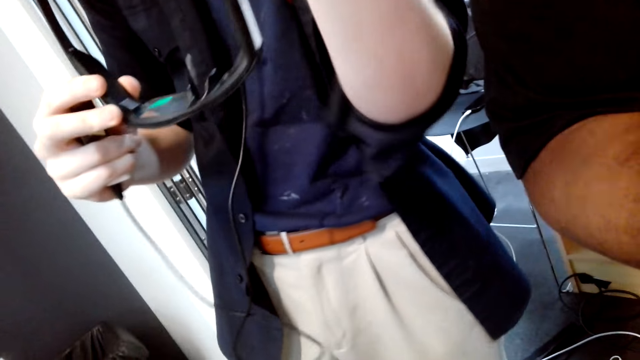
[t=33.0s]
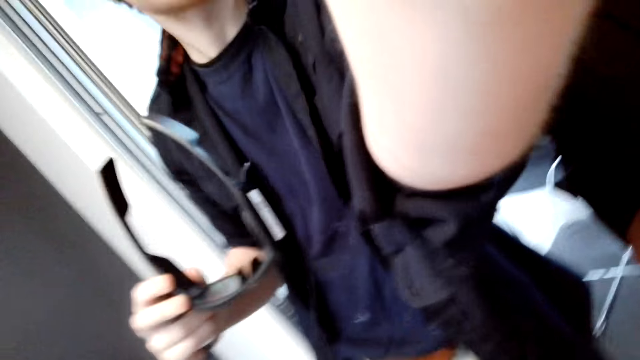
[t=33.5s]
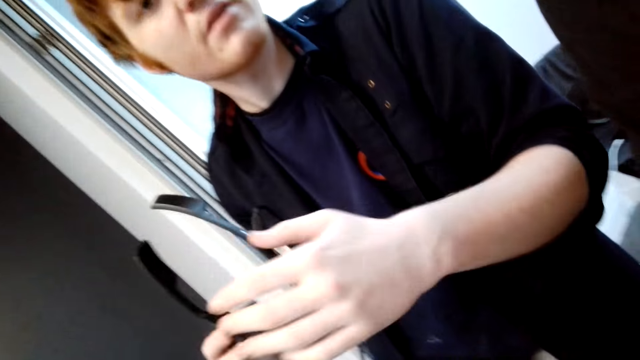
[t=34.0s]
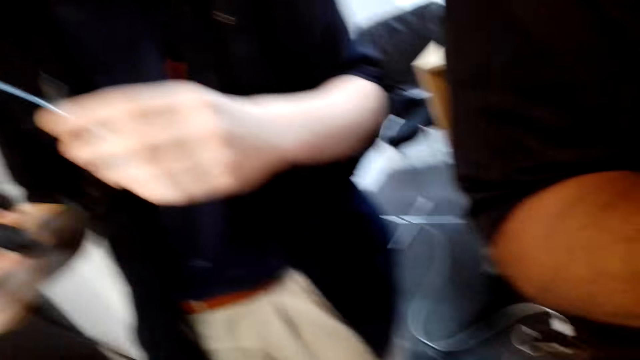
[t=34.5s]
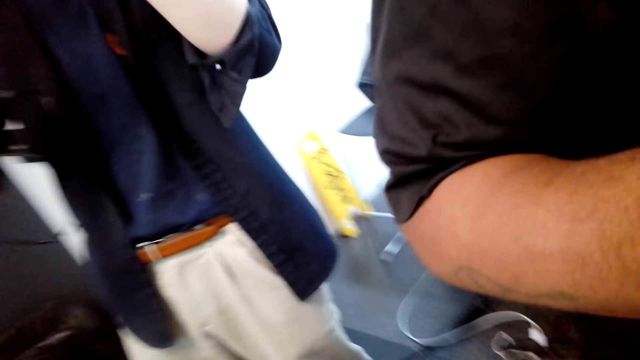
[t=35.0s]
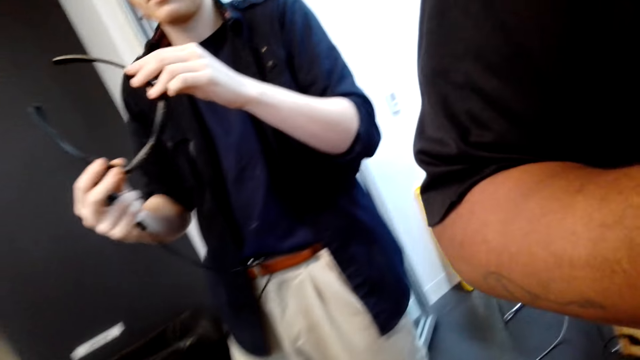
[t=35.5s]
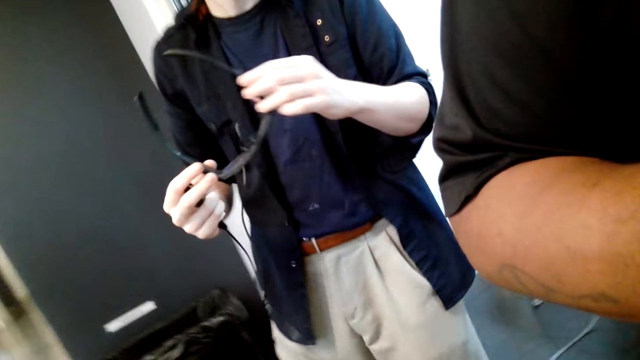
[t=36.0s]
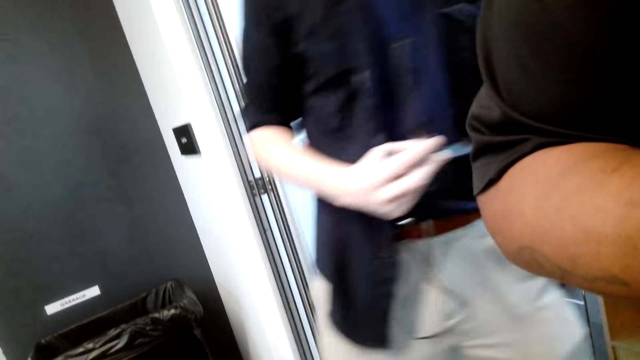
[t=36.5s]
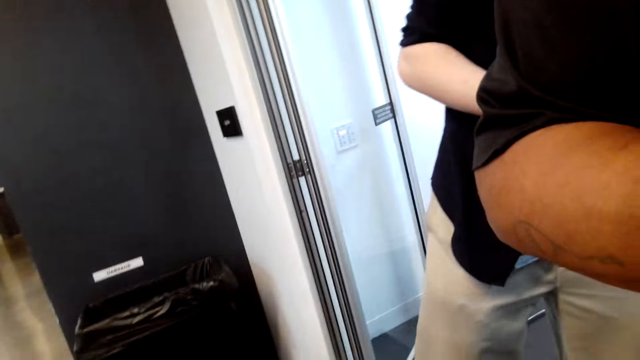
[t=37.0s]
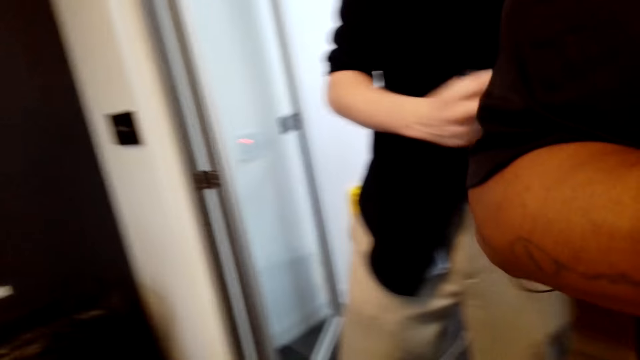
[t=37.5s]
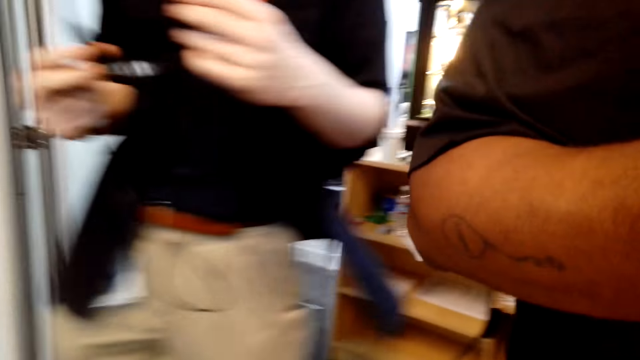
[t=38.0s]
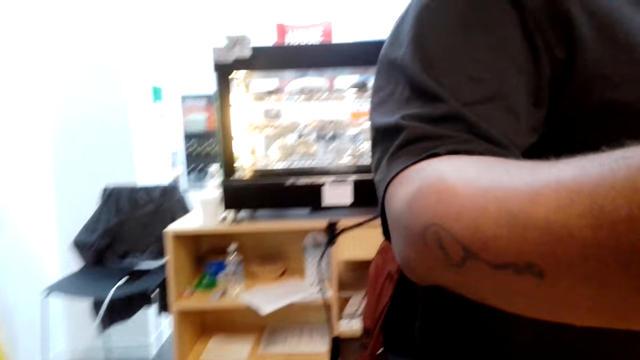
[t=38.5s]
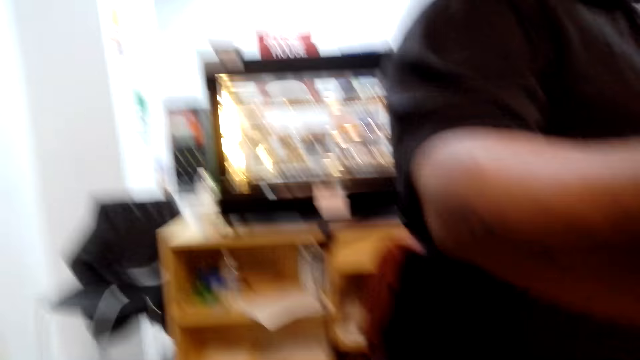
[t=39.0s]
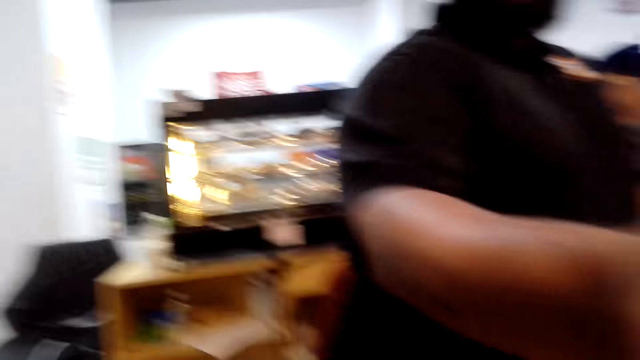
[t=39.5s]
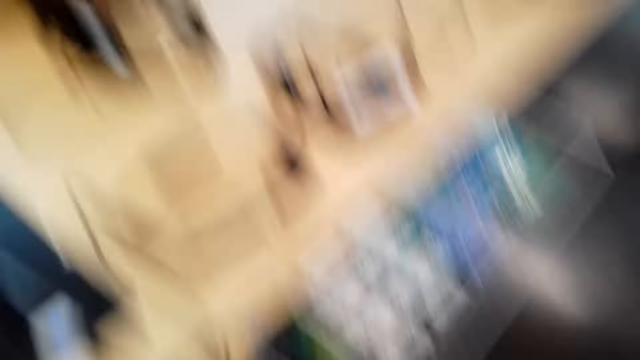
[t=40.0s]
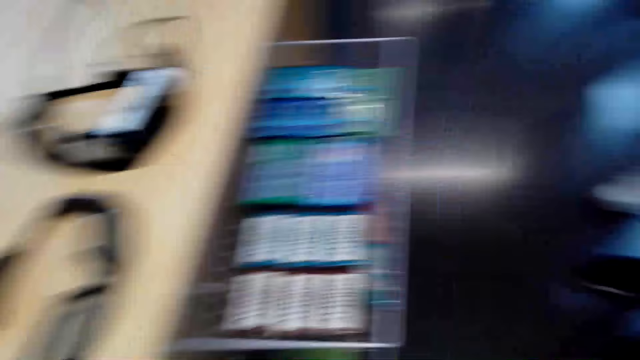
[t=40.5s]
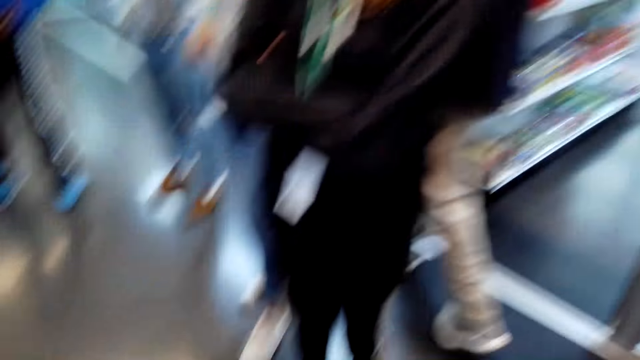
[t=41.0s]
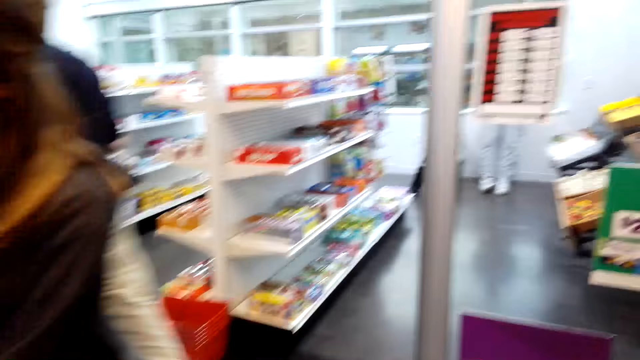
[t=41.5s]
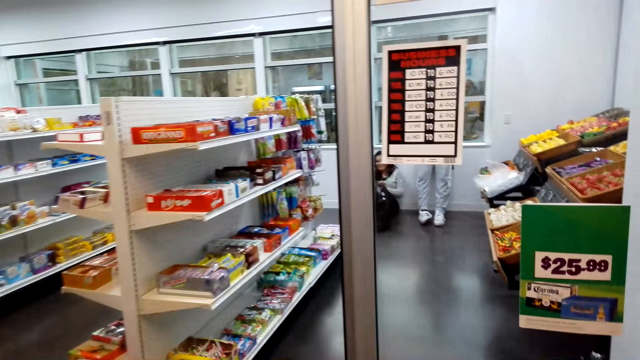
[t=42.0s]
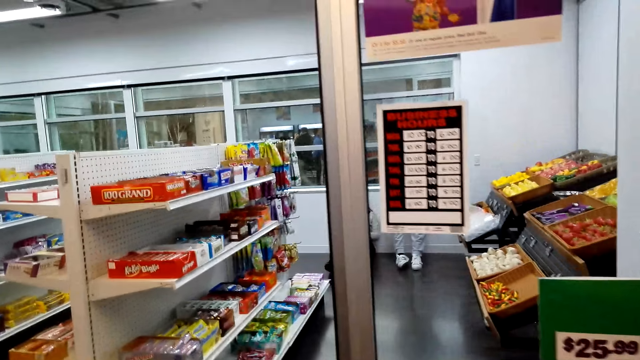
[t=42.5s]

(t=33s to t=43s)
A person holds the spectacles with the right hand. The camera wearer looks at the cakes. They turn around.

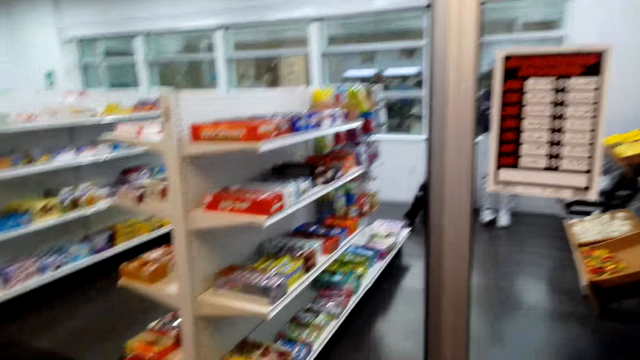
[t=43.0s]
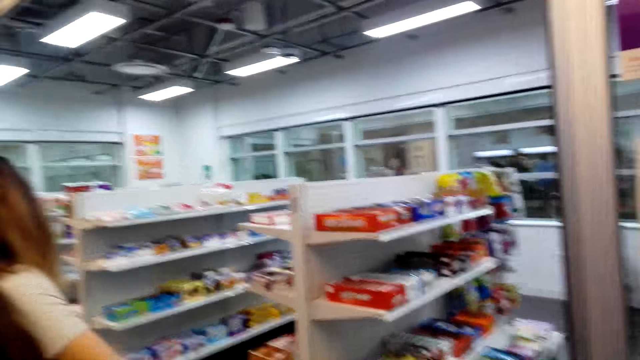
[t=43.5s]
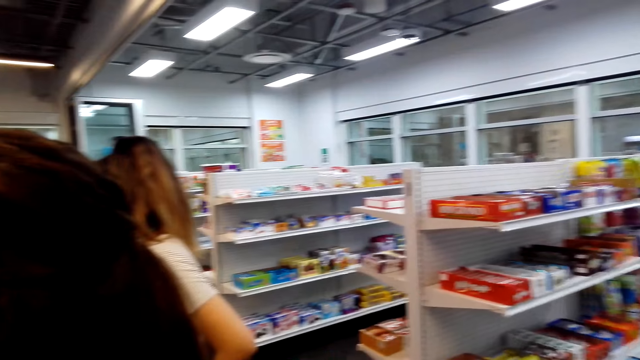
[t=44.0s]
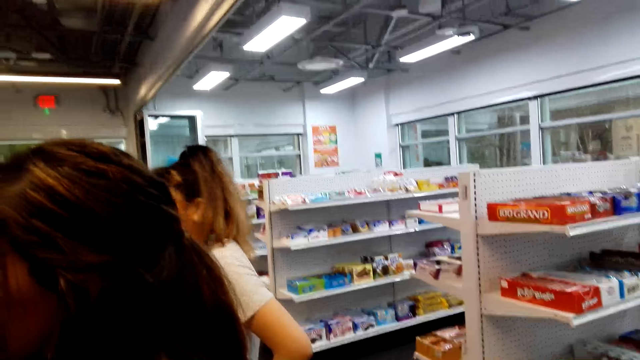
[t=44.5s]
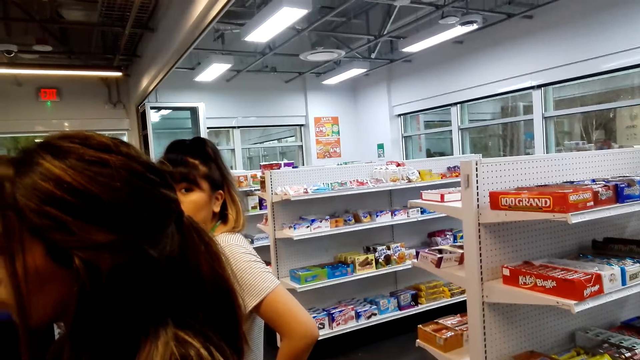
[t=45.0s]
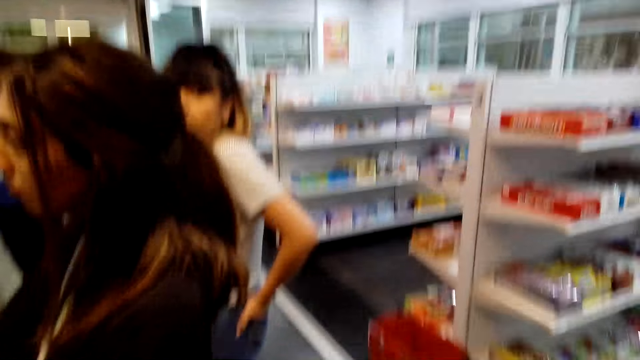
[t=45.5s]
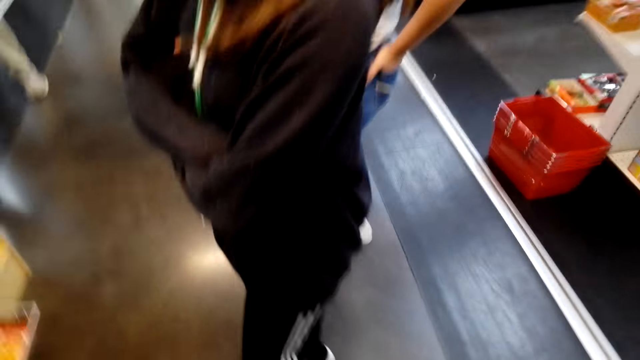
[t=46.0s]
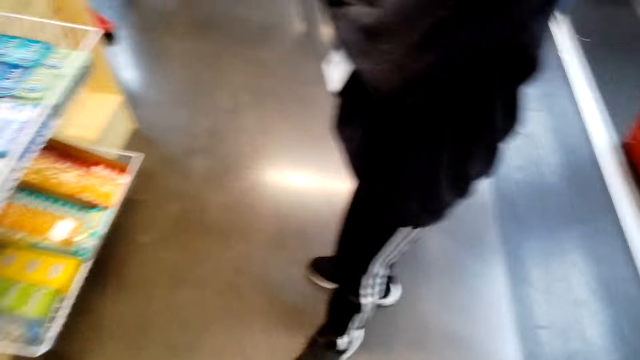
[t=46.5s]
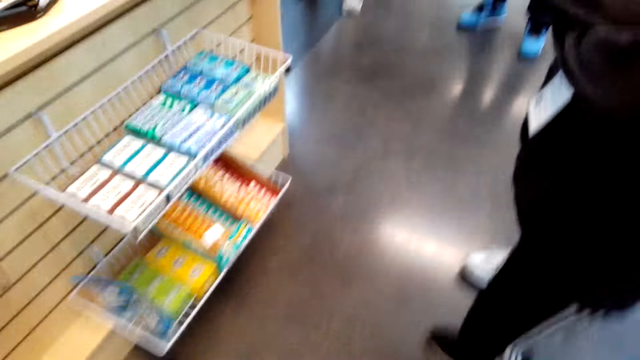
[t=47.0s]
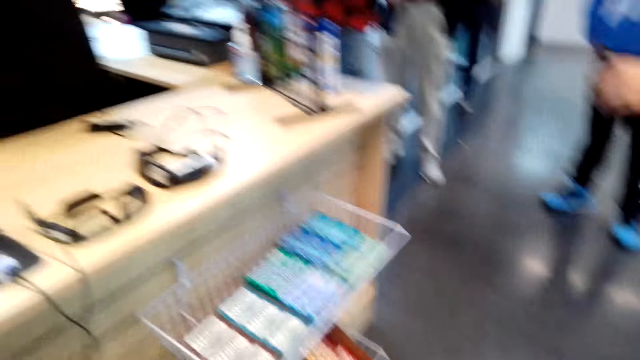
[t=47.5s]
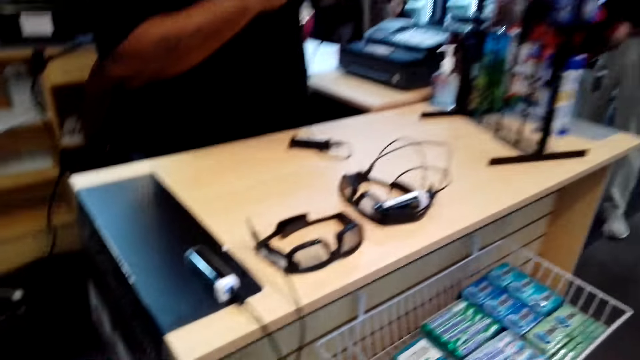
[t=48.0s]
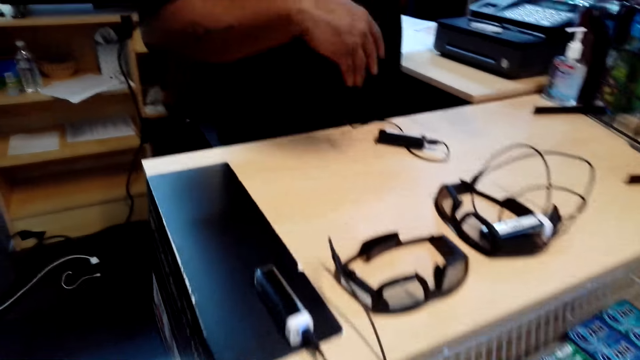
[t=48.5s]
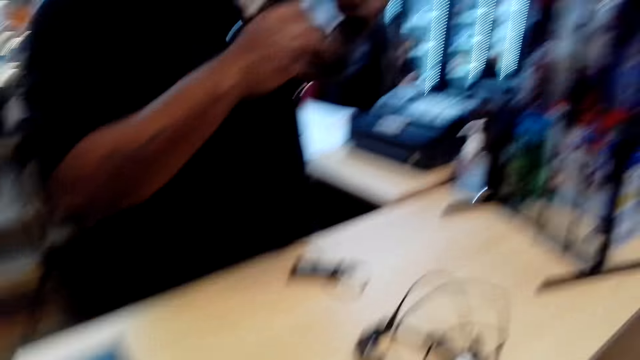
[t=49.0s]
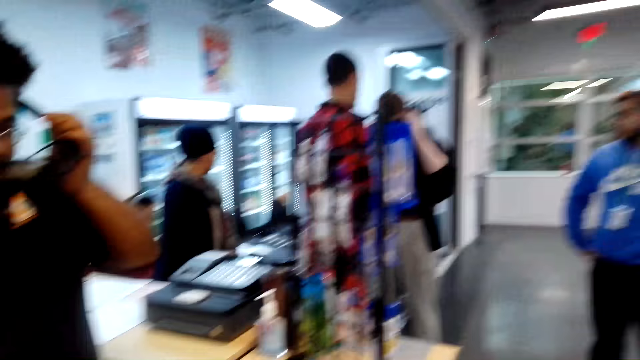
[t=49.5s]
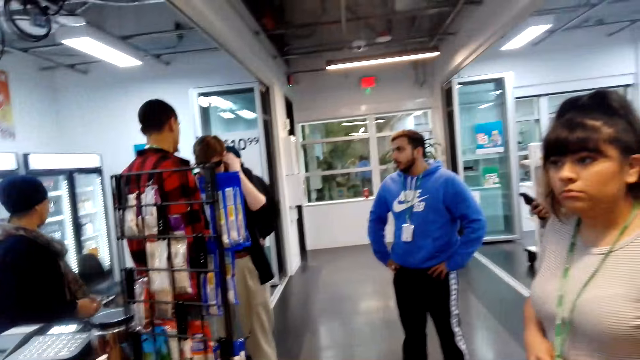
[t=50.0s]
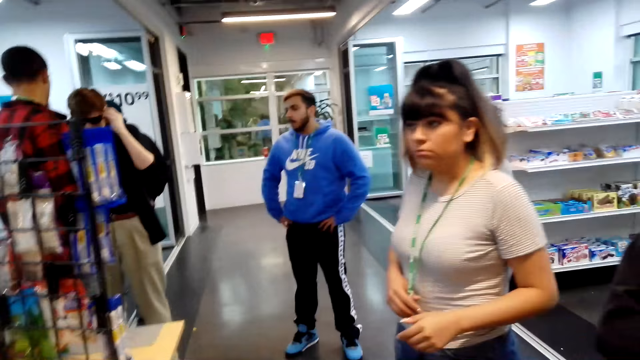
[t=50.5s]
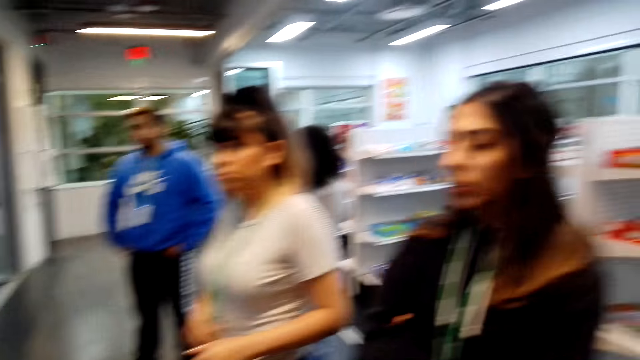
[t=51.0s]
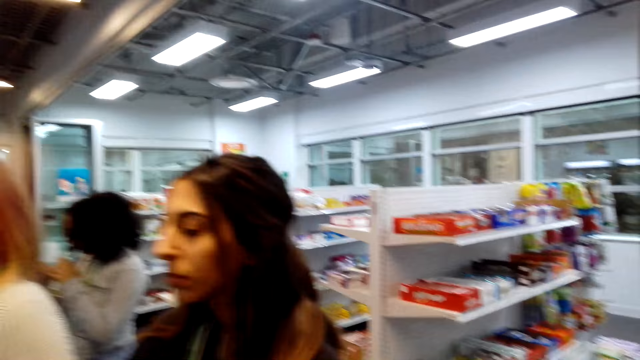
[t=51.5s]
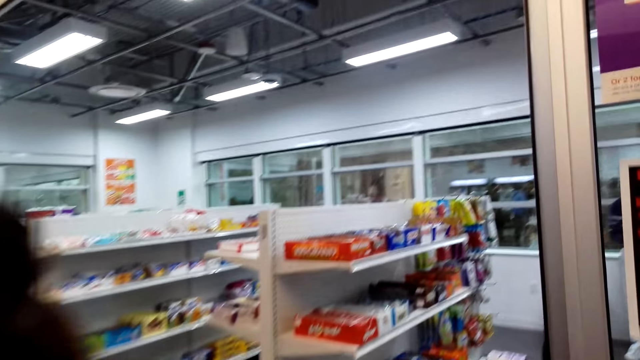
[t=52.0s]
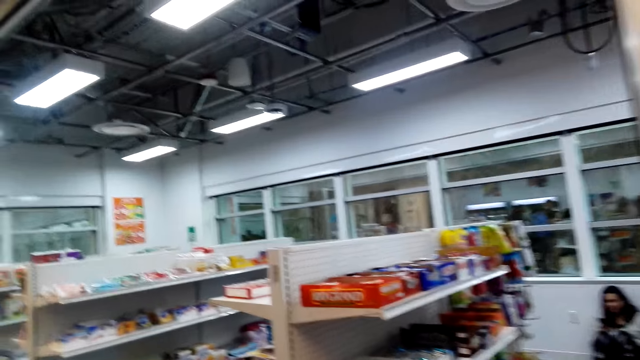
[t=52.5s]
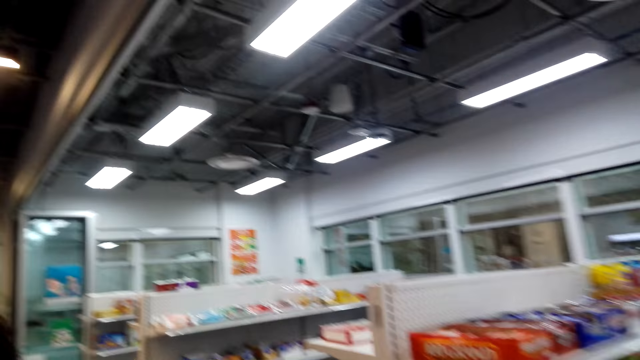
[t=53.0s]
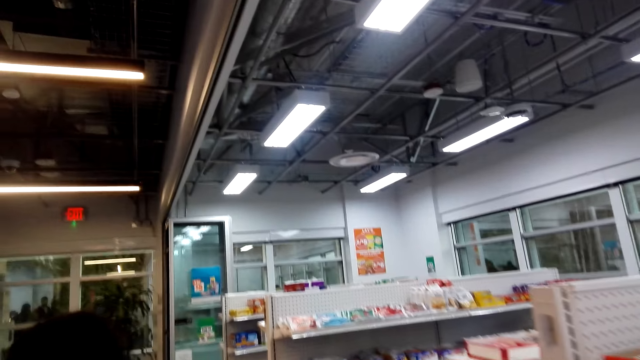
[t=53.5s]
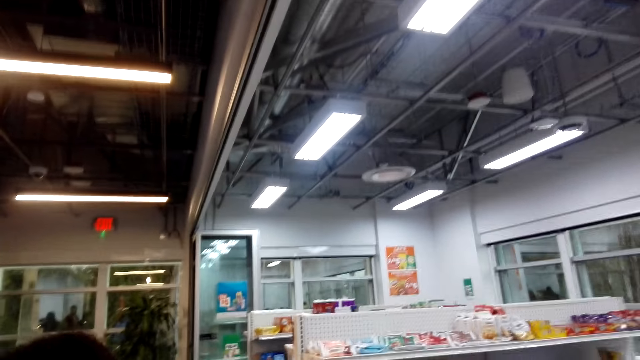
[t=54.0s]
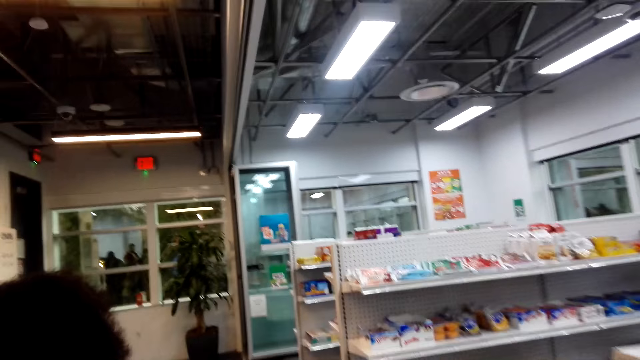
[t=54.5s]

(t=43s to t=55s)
The camera wearer talks out loud. A person looks at the camera wearer. The camera wearer looks around. Another person holds the spectacles. The camera wearer points to something.
